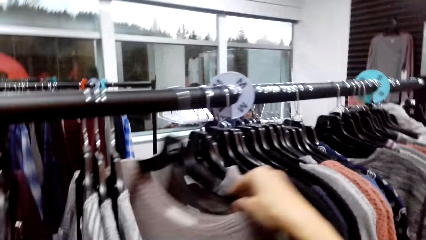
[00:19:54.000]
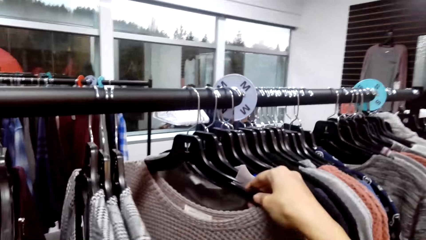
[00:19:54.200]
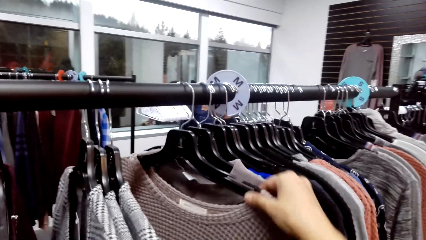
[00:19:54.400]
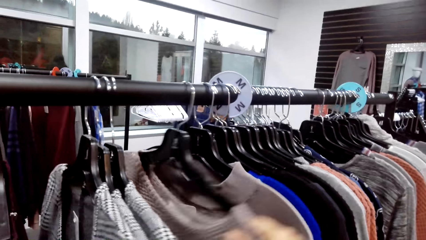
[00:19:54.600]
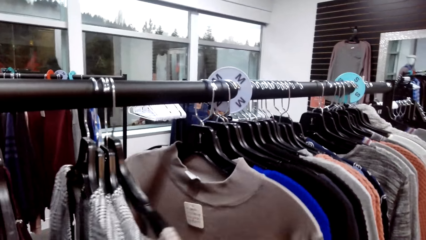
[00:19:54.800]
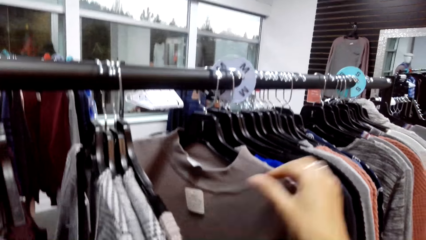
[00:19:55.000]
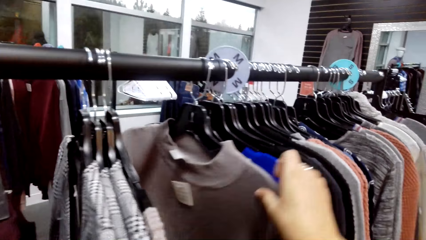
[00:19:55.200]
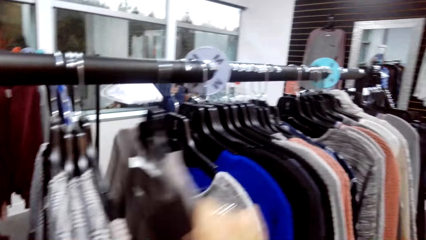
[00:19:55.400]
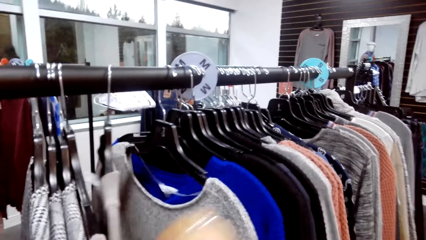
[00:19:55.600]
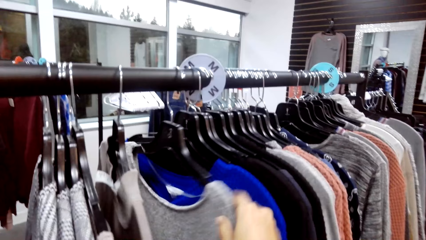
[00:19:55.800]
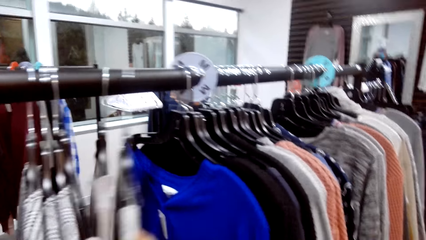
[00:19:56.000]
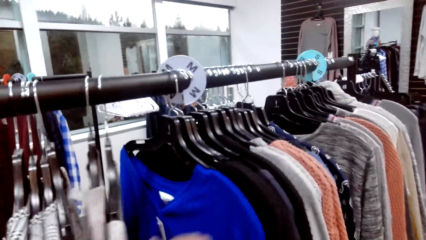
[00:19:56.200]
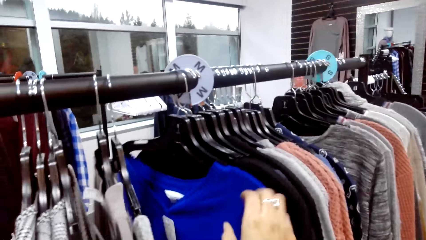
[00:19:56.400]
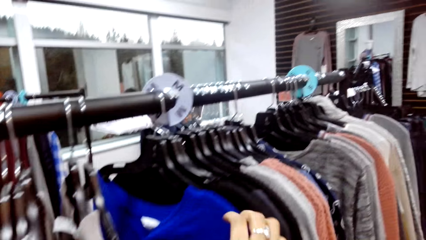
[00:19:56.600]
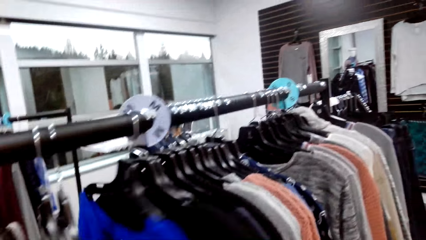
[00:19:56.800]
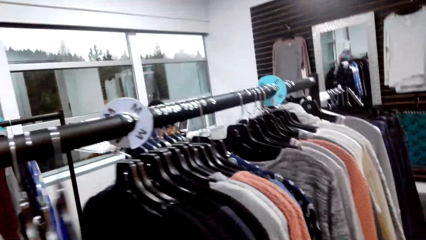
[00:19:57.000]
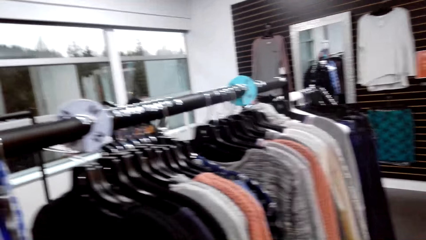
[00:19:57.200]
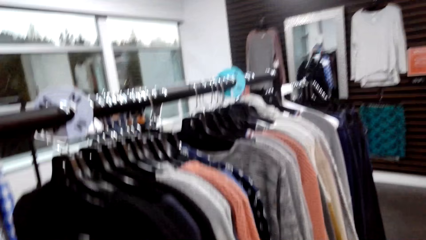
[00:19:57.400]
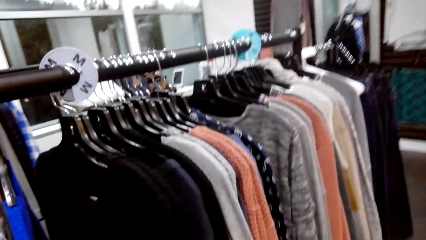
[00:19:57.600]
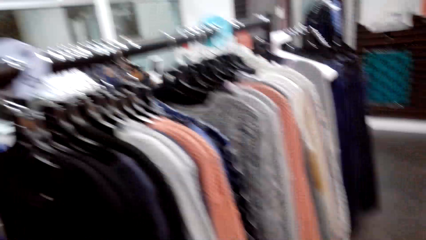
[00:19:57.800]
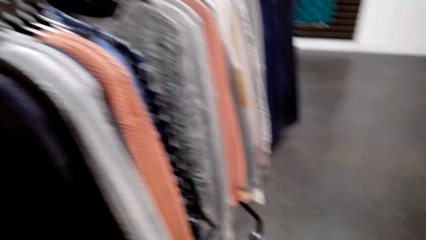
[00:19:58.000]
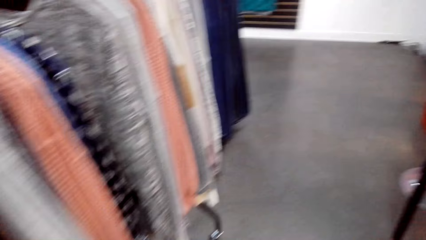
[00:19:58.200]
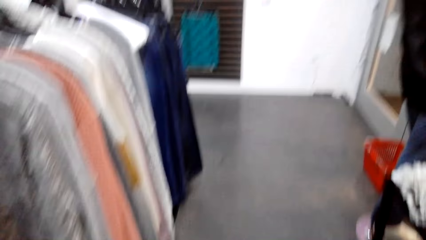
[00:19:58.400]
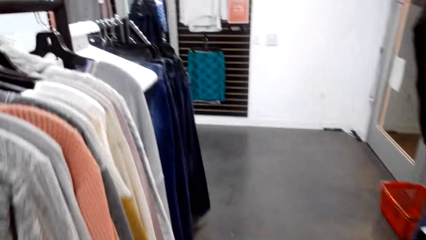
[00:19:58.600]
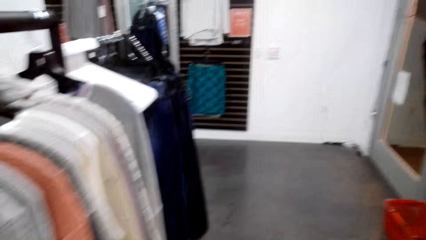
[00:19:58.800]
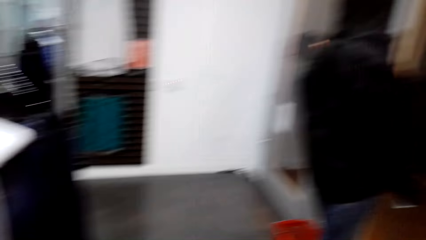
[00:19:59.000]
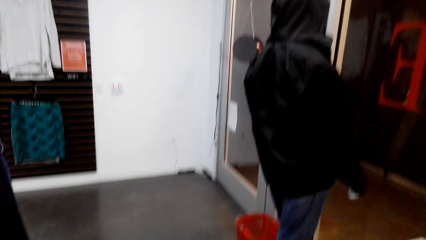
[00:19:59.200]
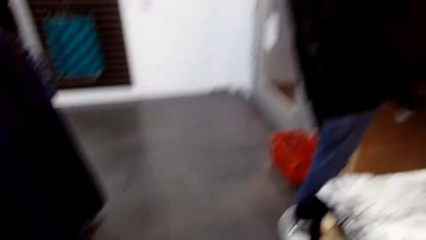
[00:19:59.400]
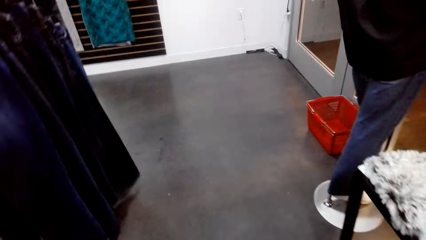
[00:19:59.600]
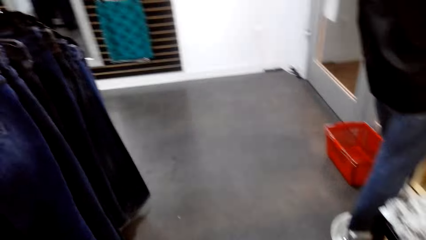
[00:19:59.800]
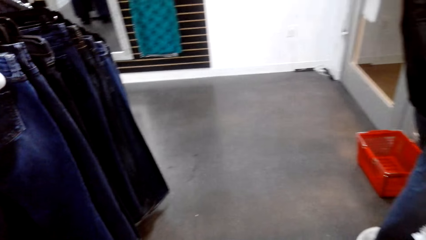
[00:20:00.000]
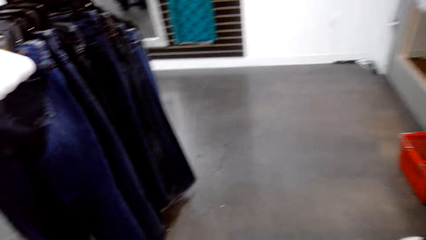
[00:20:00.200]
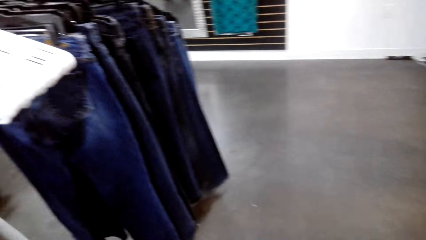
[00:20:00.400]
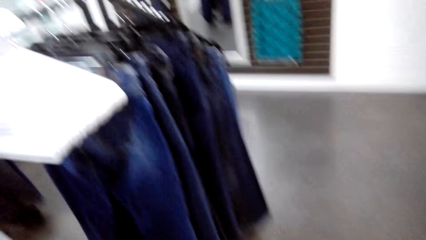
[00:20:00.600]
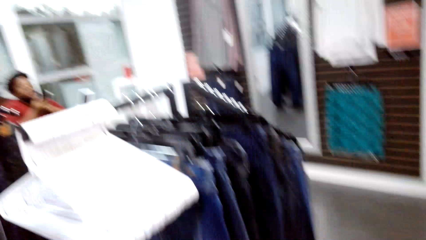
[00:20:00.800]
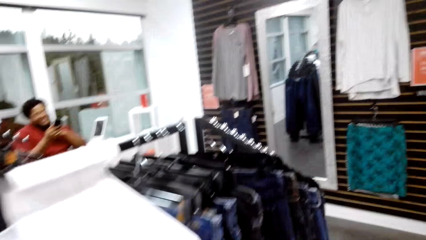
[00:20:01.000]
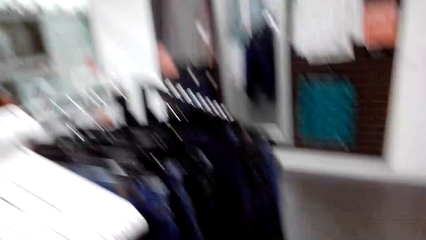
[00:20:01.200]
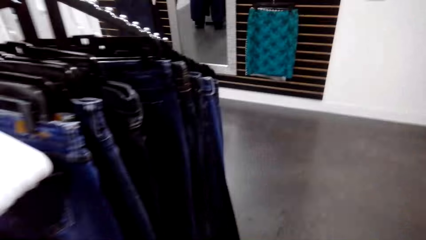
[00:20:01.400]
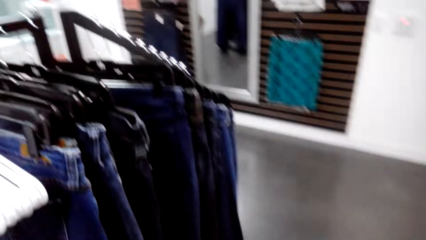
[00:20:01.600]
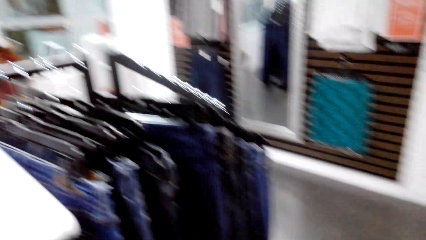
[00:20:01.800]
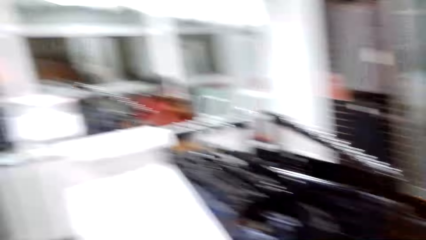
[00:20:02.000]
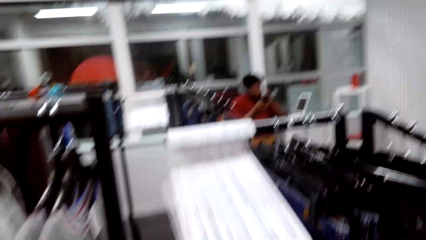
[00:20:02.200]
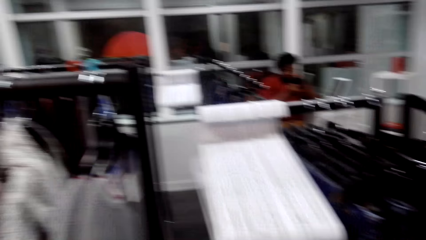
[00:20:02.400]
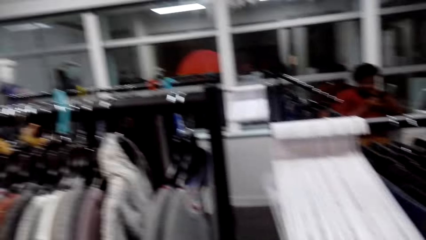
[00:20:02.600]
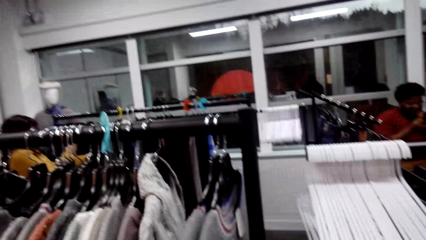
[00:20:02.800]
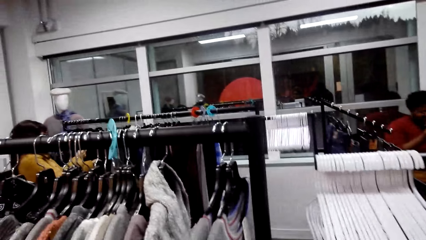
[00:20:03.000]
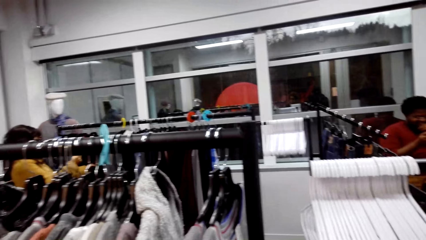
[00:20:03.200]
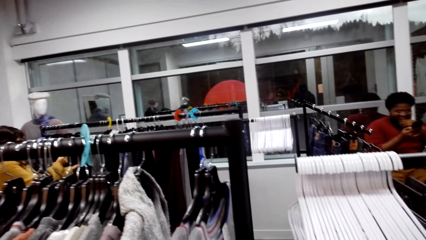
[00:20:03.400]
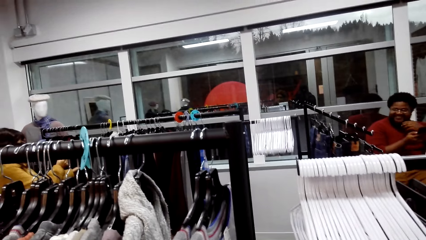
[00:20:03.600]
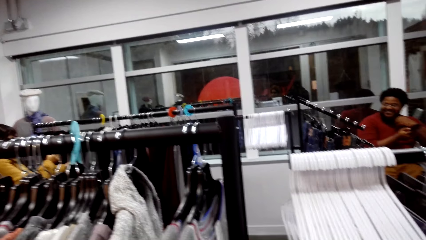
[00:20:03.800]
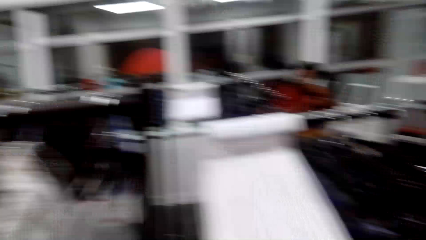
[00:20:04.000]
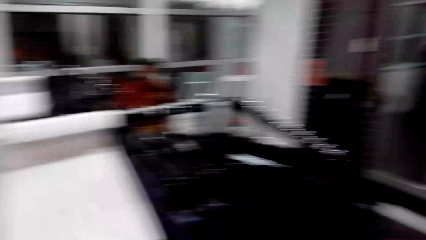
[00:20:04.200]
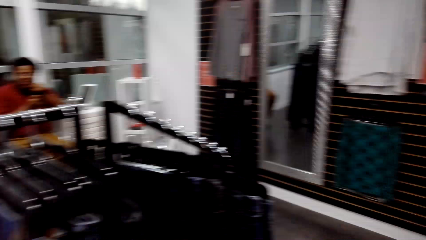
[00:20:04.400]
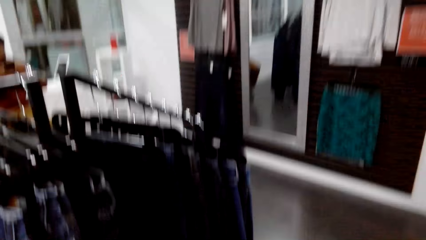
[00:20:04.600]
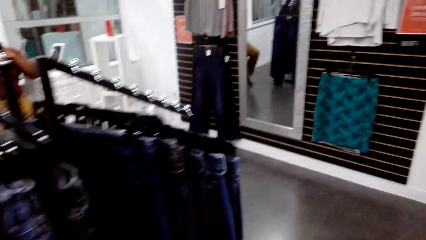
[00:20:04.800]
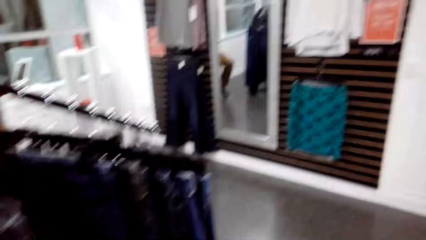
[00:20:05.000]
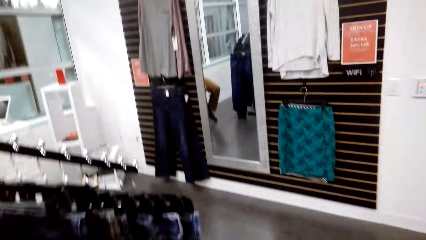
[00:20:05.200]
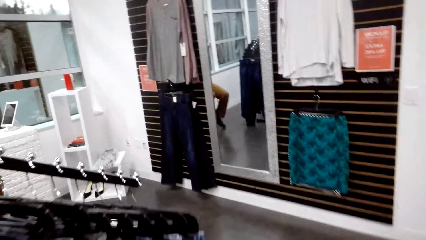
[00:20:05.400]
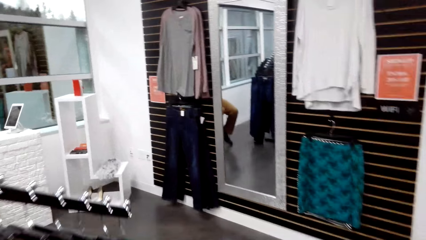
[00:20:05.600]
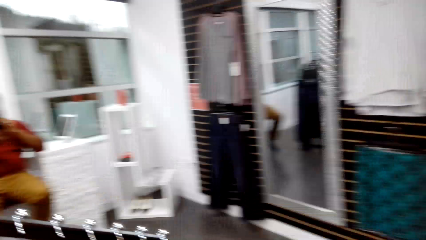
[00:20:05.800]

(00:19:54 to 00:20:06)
The camera wearer holds a sweater with the right hand. They select the clothes. They pull the sweaters over. They walk around.

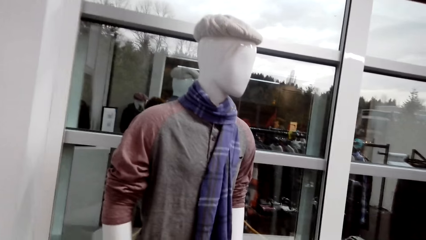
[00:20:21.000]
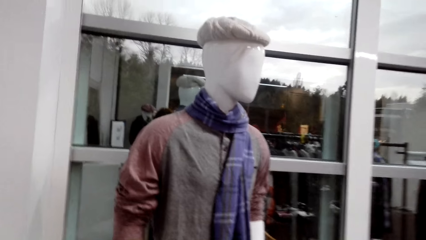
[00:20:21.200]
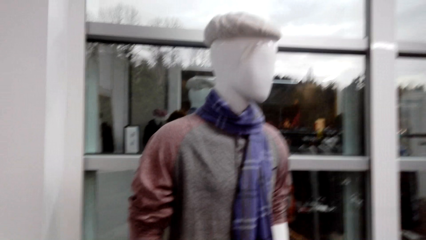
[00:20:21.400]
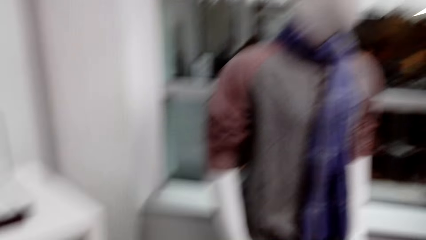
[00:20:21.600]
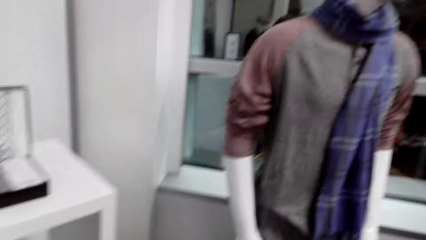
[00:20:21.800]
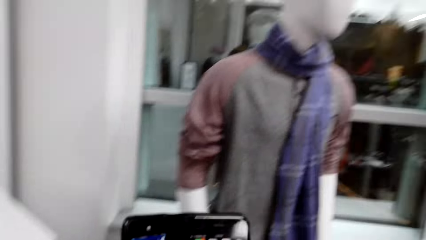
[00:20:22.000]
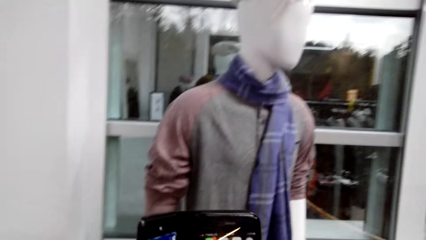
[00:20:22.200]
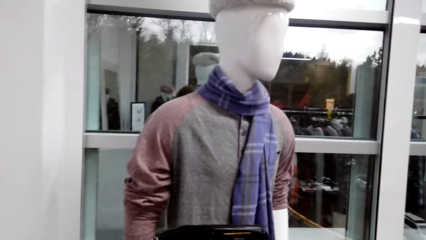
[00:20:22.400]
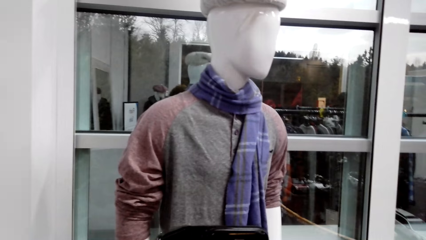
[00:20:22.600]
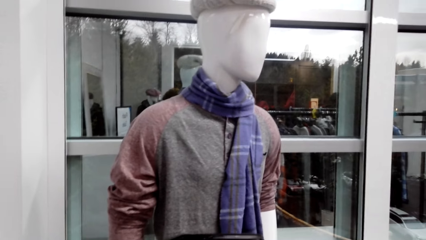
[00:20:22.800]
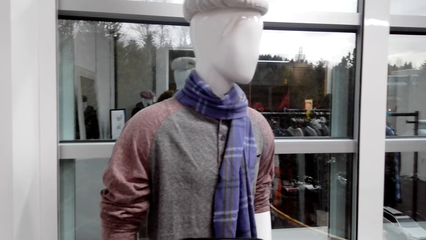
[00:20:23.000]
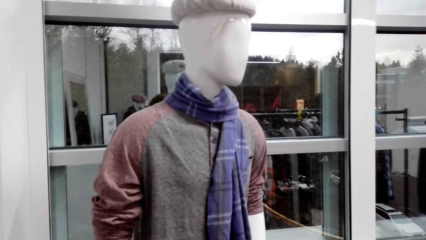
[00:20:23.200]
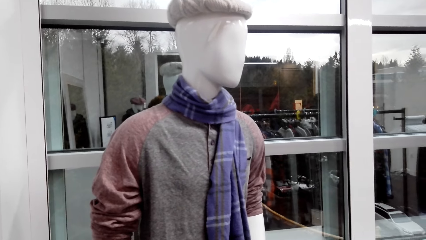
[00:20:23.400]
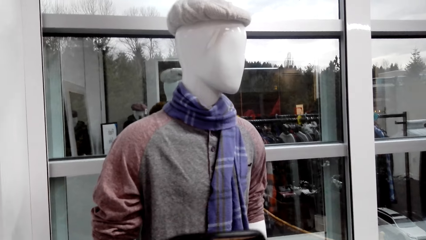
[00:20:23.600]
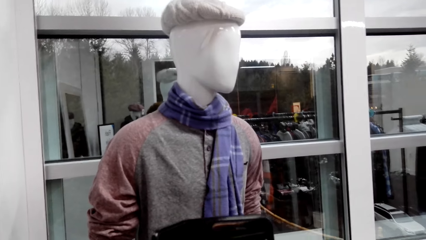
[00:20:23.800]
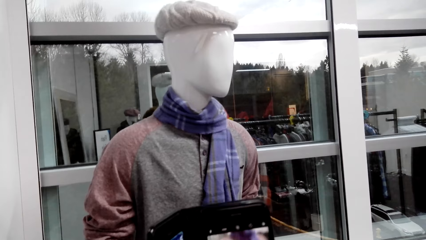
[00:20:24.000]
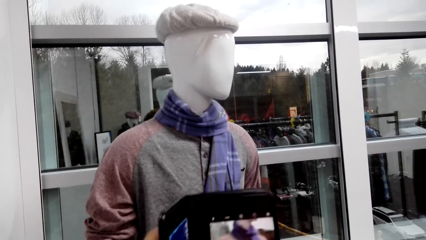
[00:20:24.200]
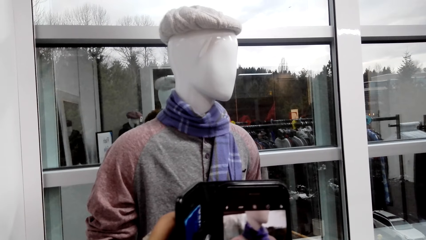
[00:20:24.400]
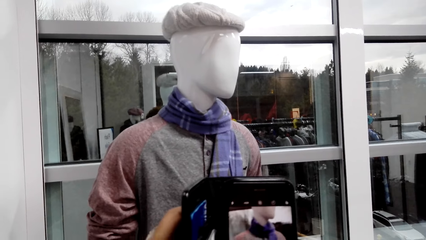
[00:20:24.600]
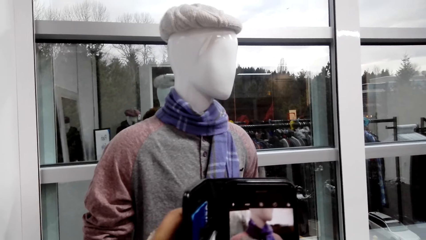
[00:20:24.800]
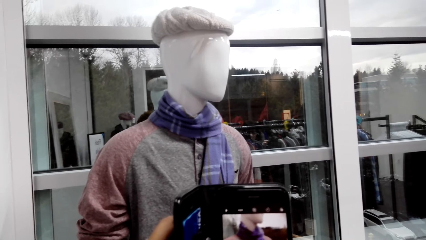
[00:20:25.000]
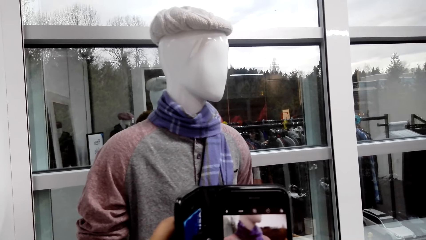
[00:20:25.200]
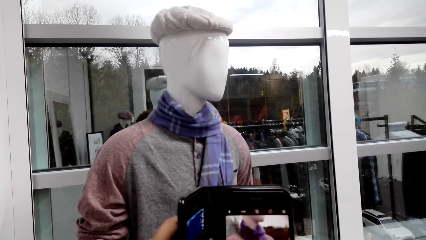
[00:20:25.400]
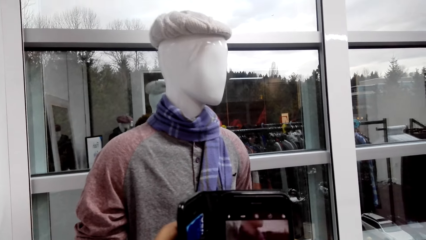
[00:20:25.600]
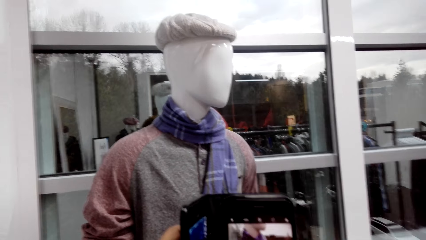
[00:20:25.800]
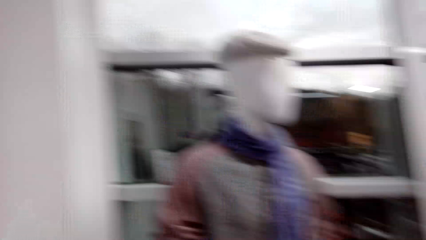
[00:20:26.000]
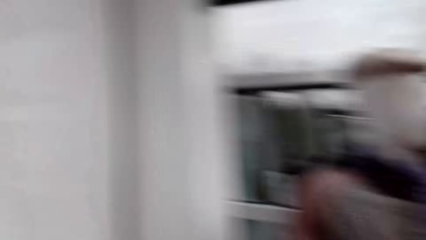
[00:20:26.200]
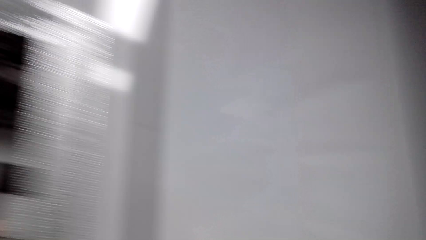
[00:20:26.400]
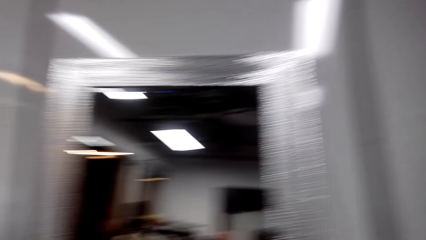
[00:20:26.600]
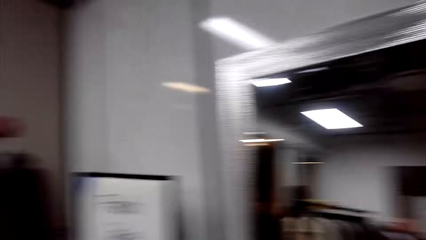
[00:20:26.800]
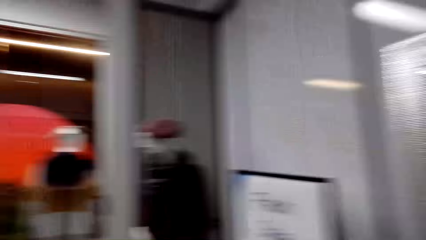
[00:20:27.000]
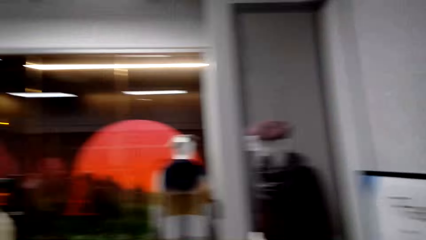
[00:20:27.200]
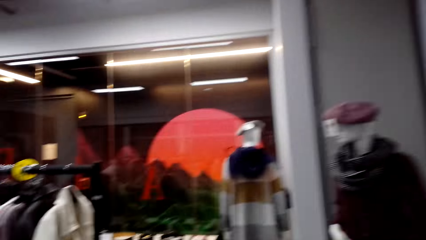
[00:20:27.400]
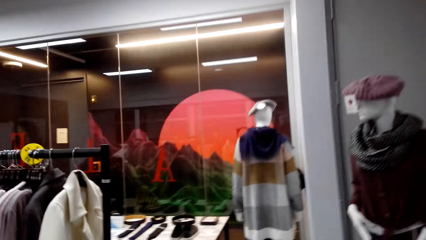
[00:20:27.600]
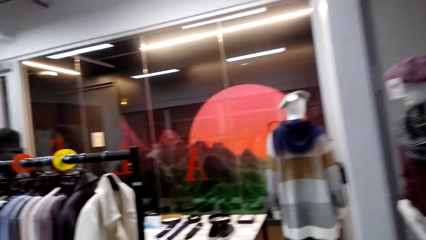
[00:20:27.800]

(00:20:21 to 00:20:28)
The camera wearer takes a picture of the clothes. They take a photo of a dummy. They walk around.
